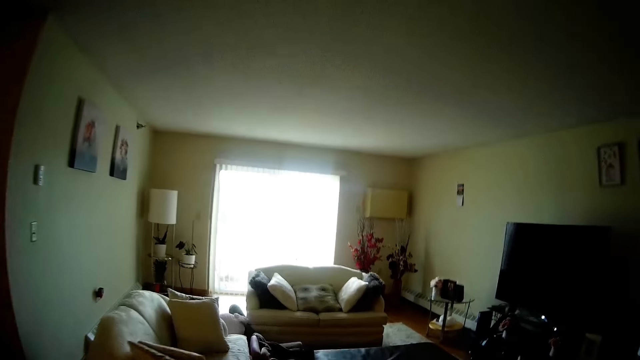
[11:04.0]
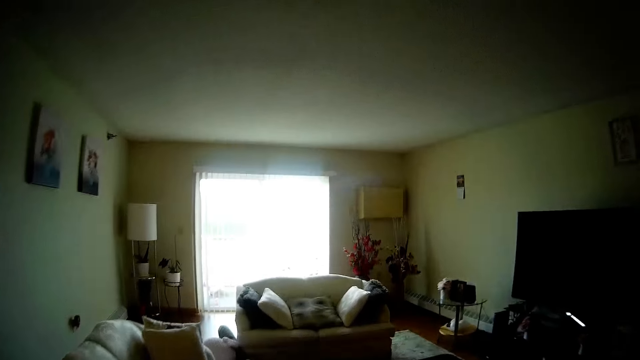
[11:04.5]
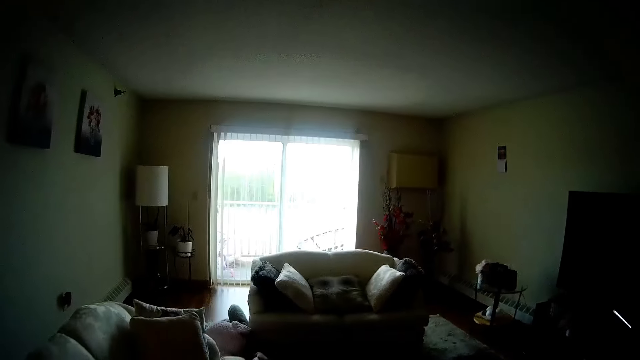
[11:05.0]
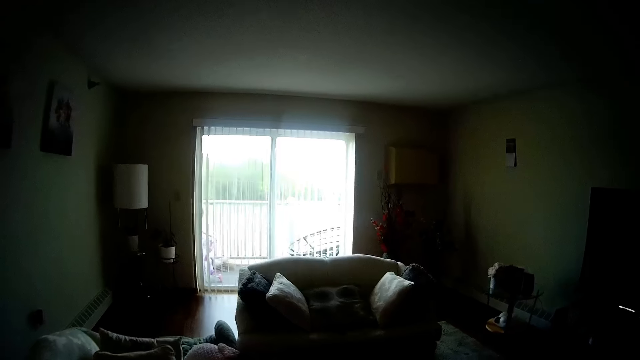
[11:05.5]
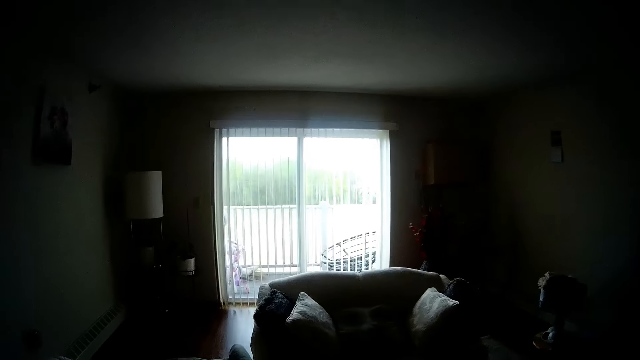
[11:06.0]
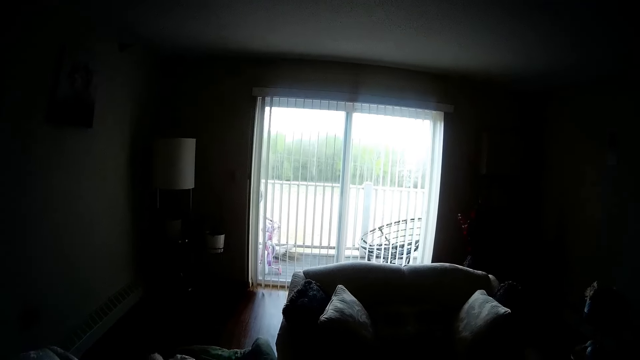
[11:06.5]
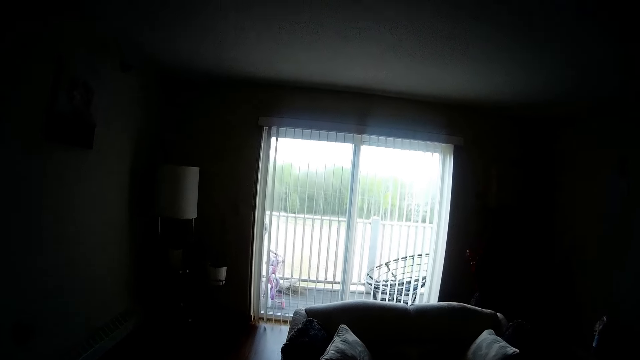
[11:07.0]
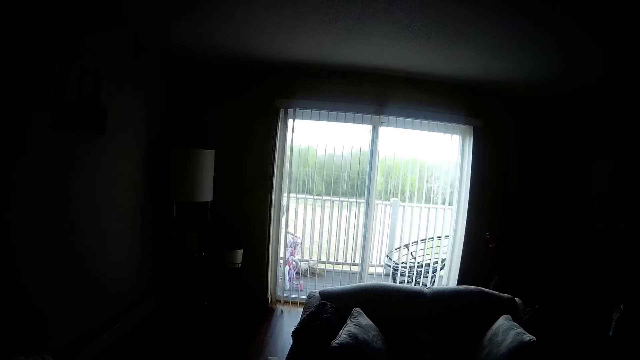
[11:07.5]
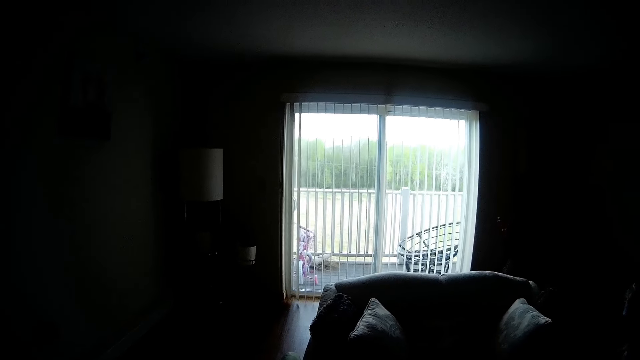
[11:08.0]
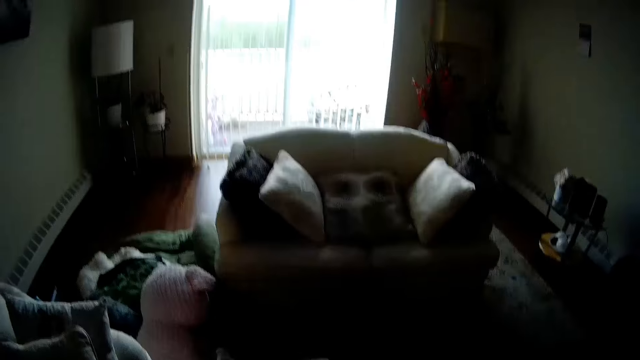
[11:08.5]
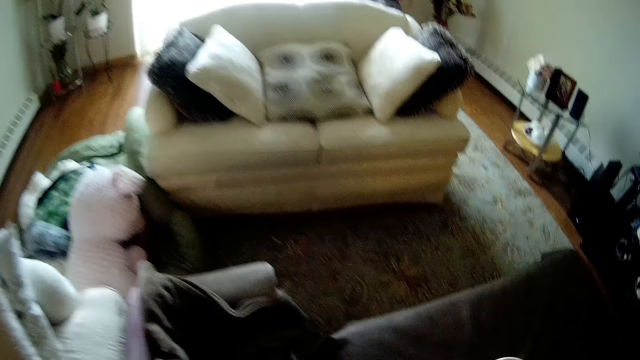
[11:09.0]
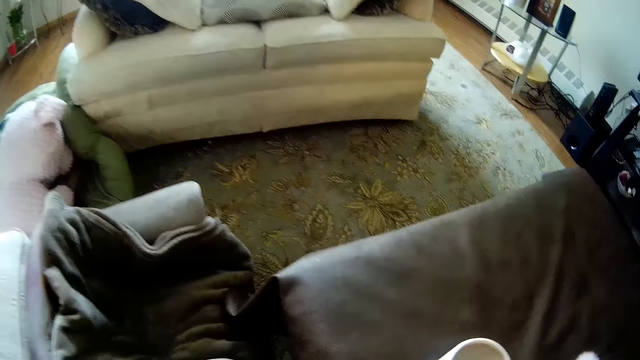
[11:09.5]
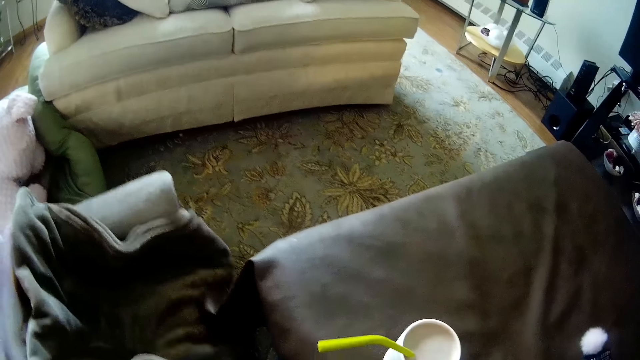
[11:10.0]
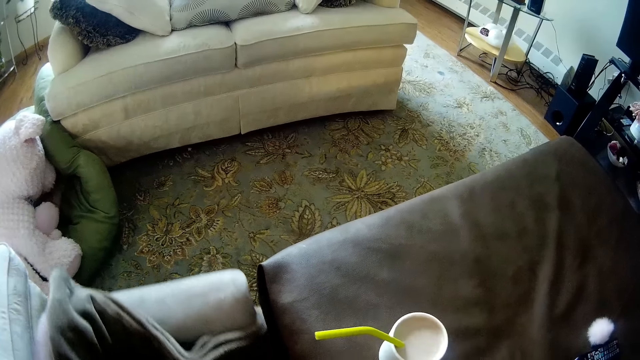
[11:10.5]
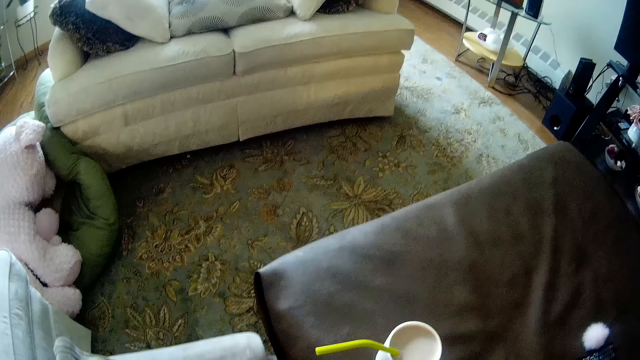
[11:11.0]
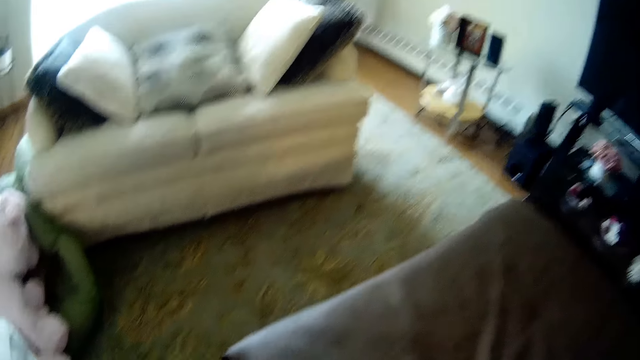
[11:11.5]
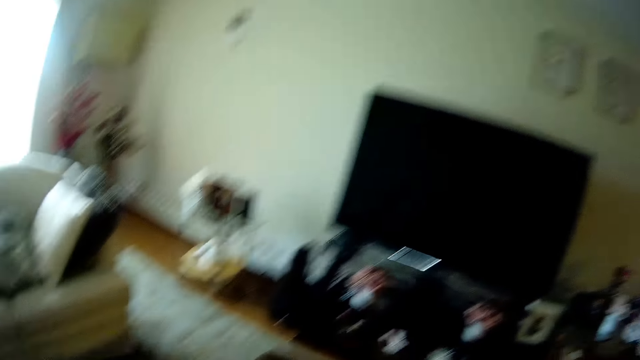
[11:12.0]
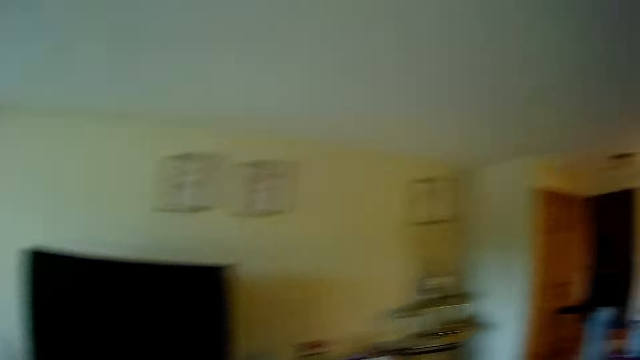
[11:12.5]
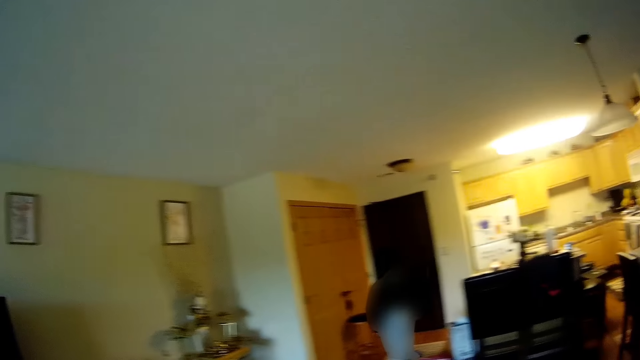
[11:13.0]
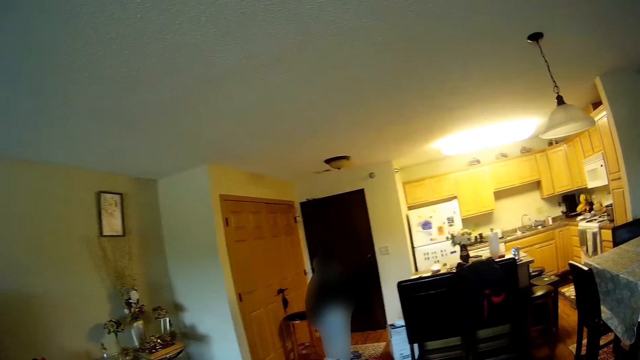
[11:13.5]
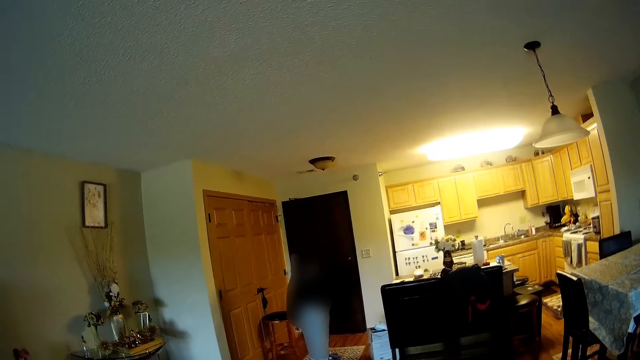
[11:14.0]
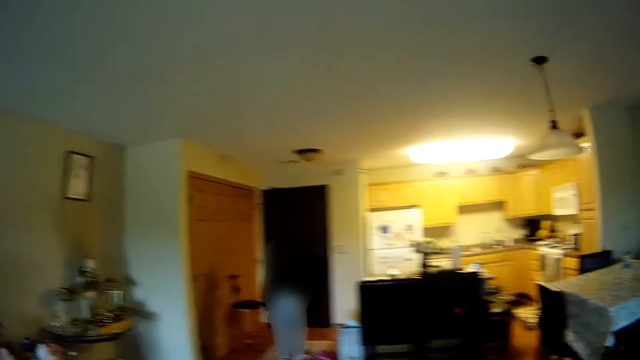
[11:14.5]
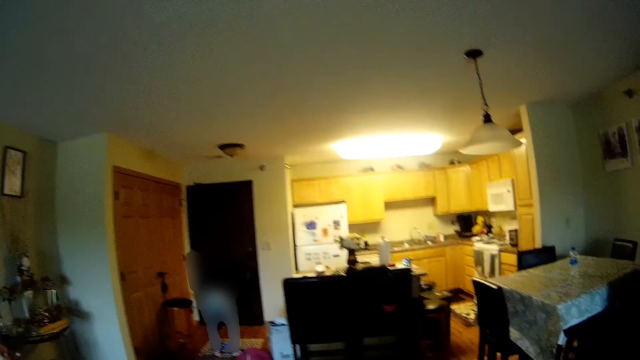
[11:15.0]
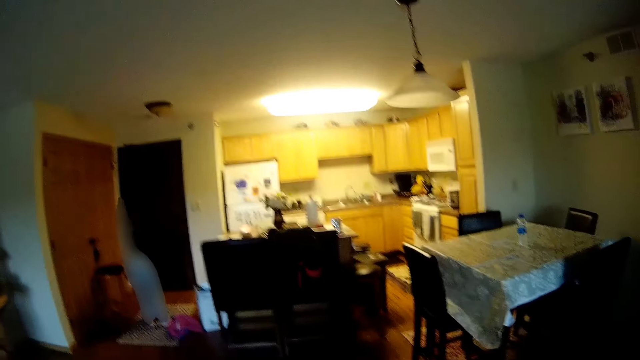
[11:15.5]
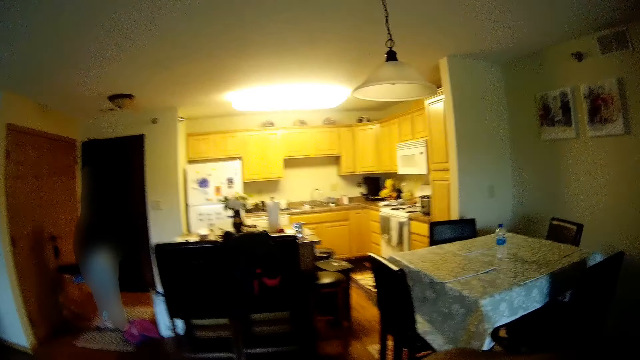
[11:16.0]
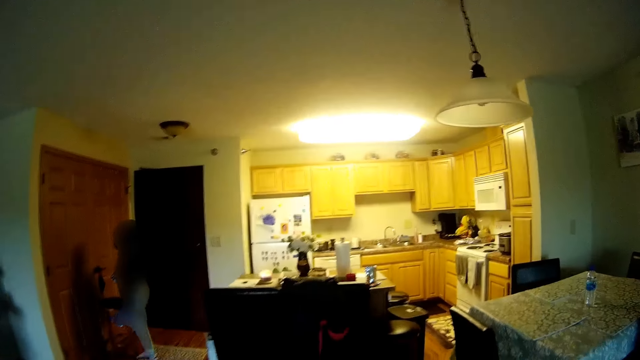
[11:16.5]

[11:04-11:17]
The camera wearer communicates to a girl. She drags a baby chair across the living room floor with her left hand. The girl walks towards the door and moves around.

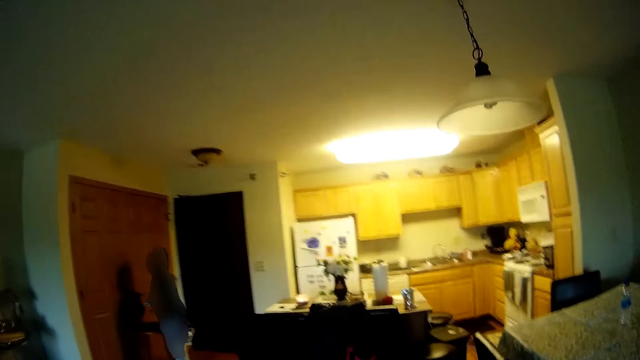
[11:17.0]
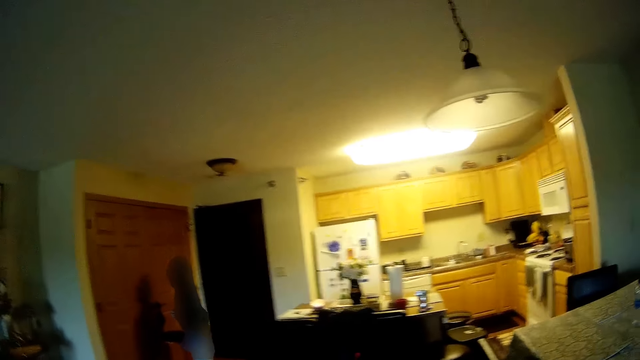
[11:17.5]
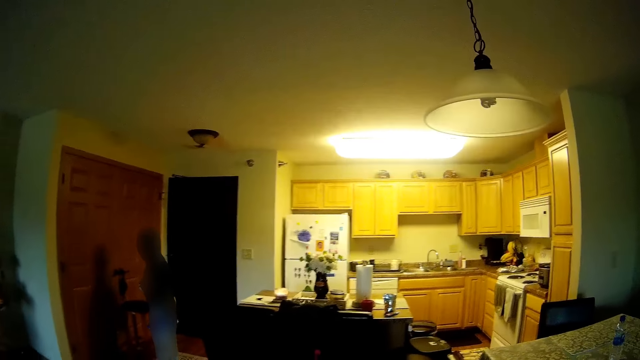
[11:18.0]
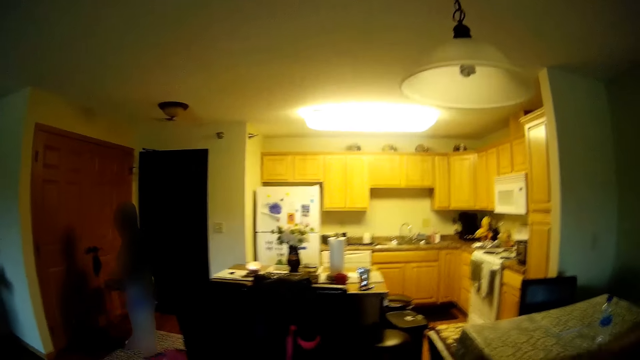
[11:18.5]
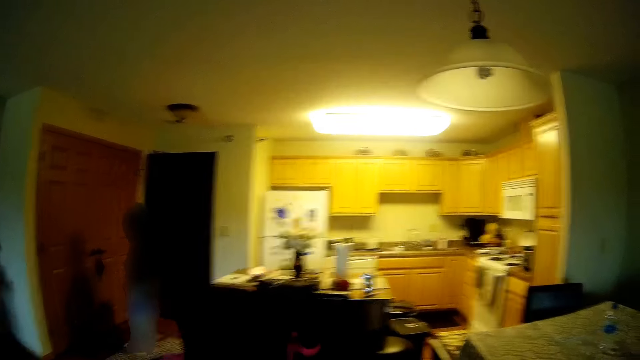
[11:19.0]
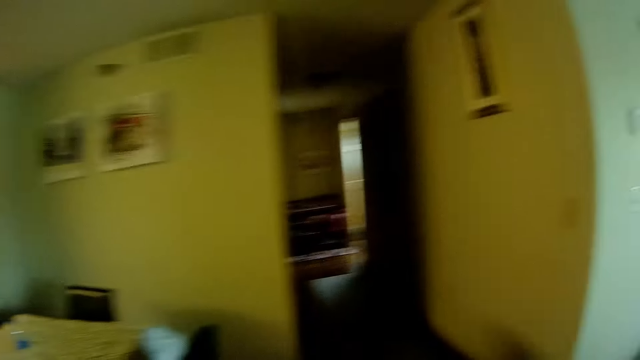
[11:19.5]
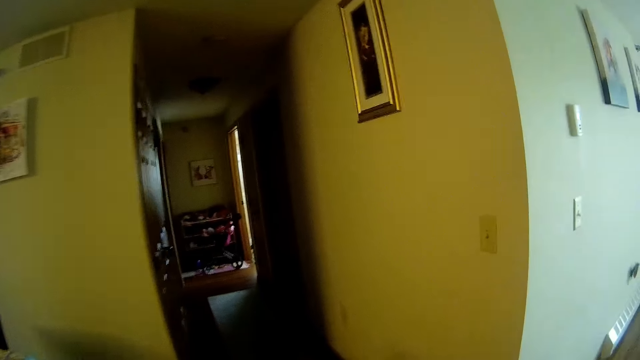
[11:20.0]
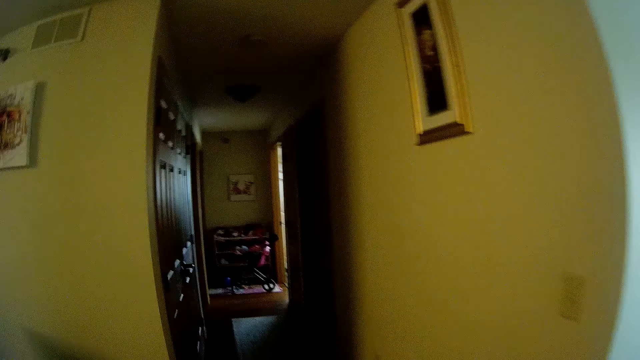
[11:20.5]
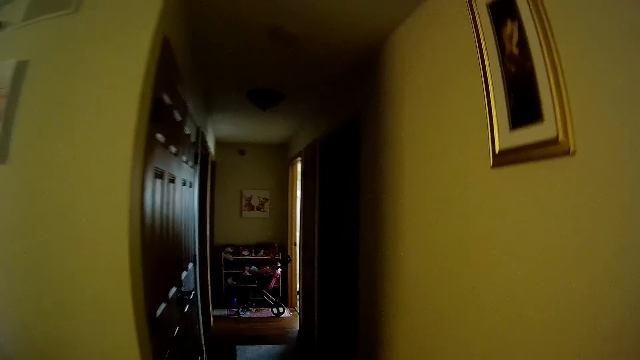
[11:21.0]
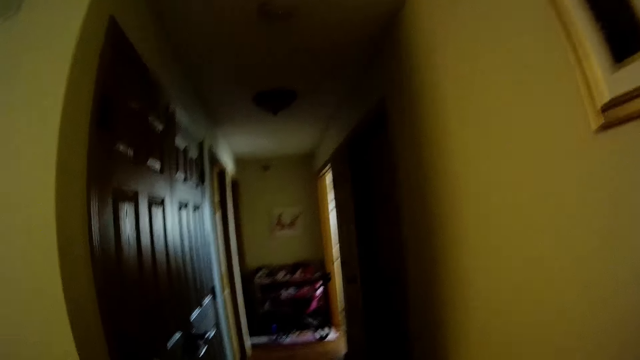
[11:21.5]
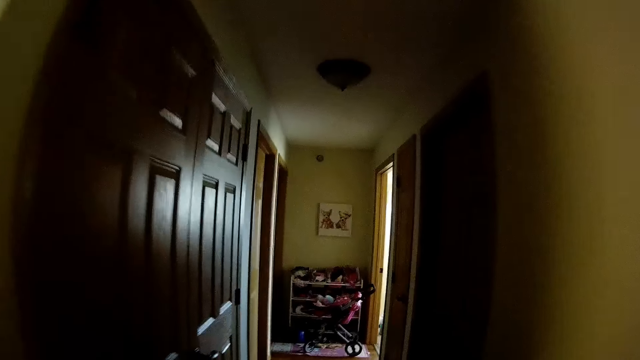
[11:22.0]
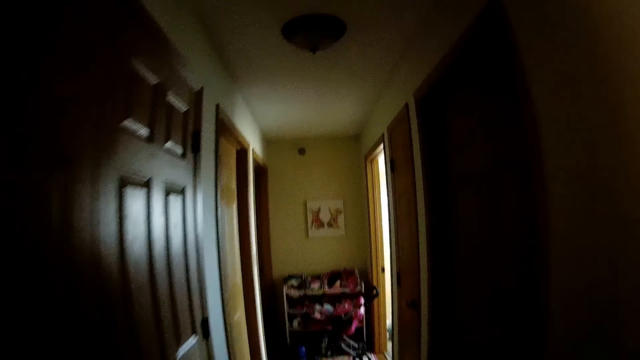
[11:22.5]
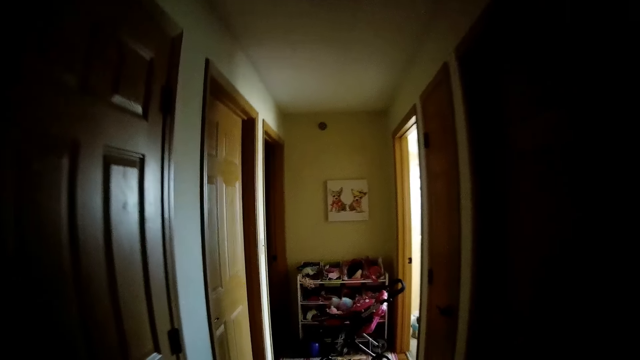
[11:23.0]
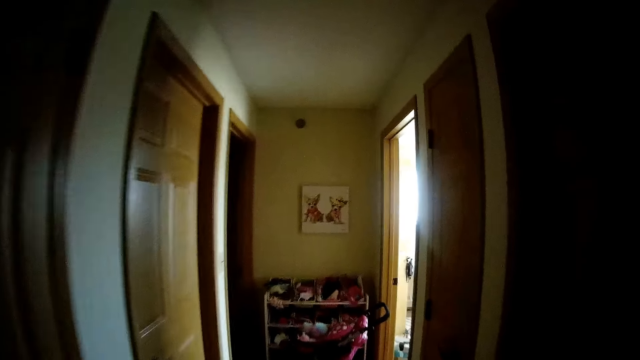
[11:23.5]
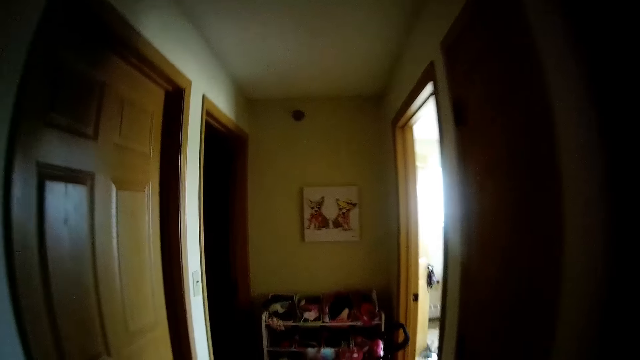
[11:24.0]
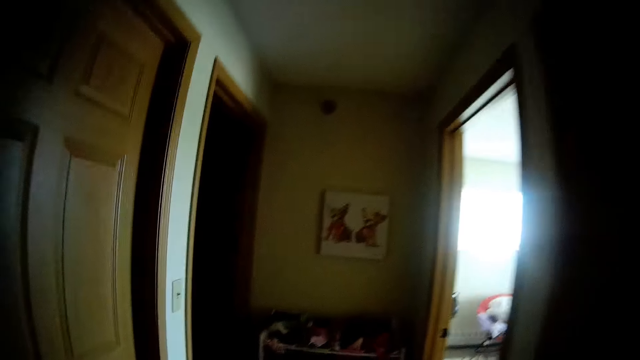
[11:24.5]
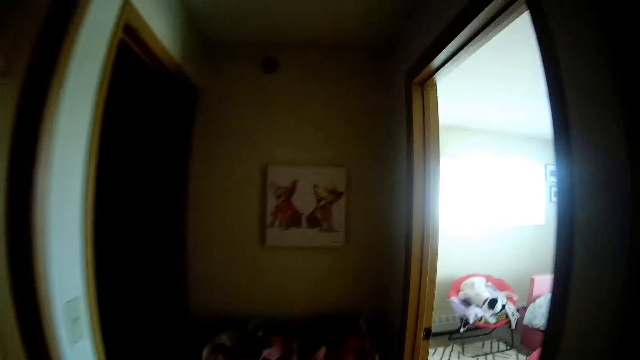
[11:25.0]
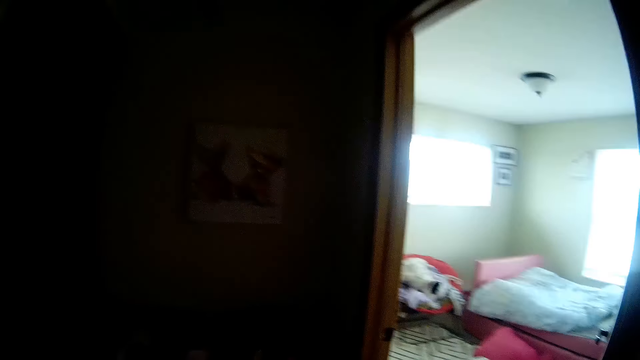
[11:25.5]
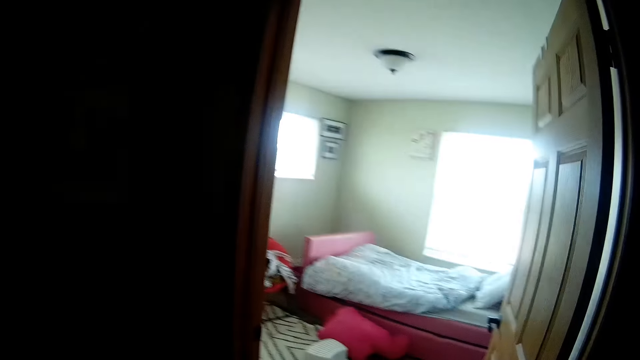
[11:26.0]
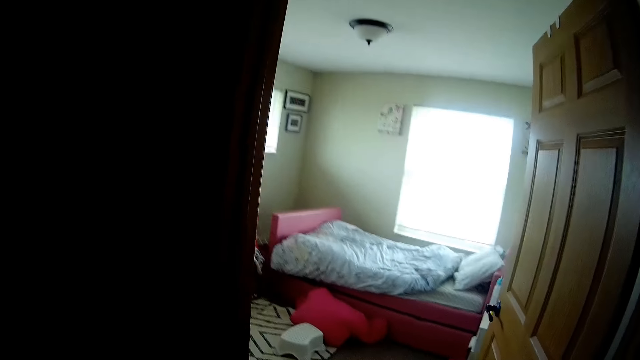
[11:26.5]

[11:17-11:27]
The girl carries a laundry basket from the floor with her right hand. The camera wearer walks towards a hallway. They walk around the room. They walk towards a bedroom.
